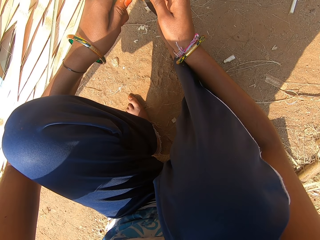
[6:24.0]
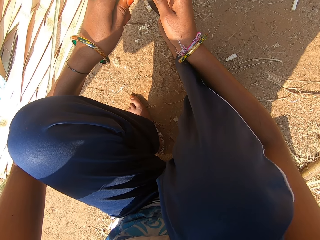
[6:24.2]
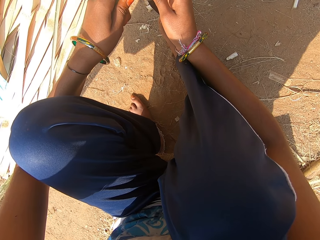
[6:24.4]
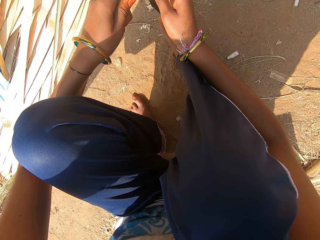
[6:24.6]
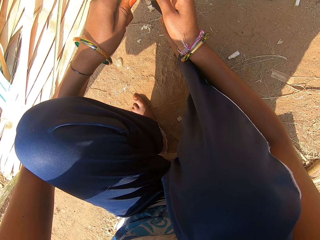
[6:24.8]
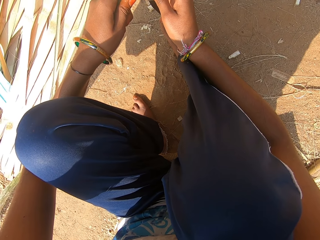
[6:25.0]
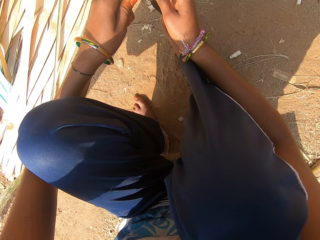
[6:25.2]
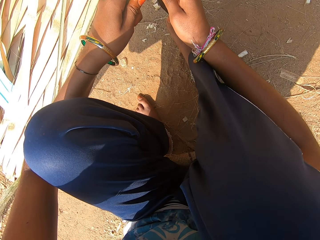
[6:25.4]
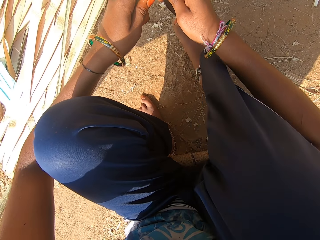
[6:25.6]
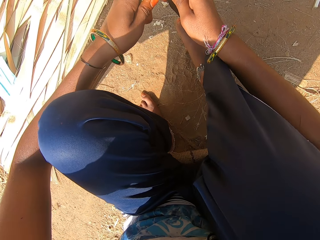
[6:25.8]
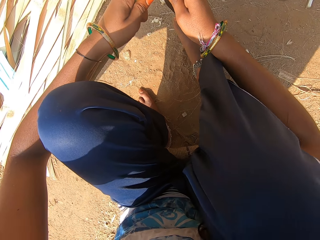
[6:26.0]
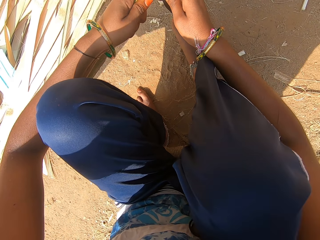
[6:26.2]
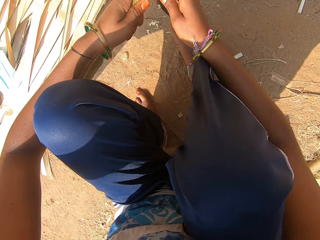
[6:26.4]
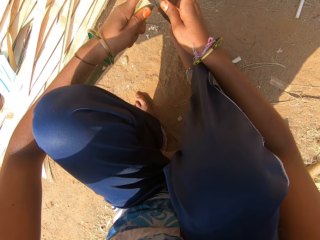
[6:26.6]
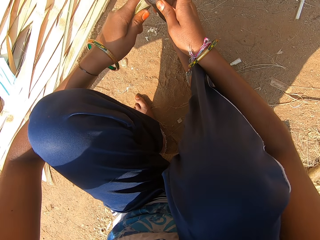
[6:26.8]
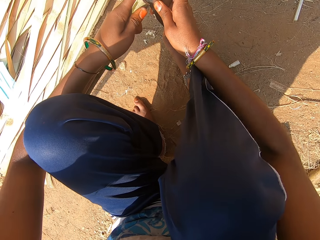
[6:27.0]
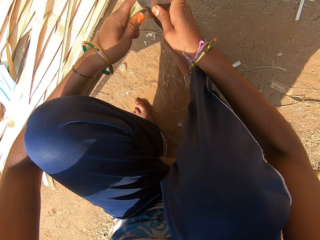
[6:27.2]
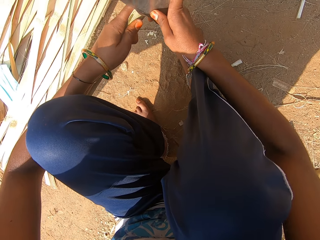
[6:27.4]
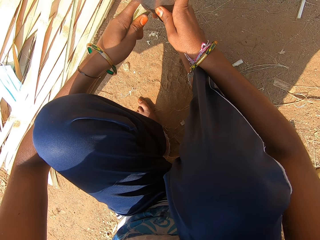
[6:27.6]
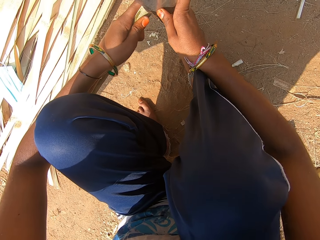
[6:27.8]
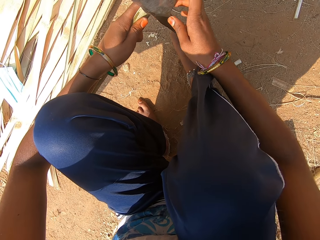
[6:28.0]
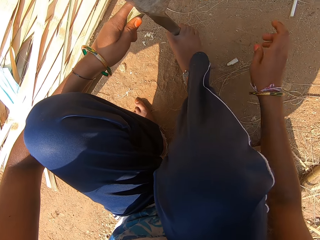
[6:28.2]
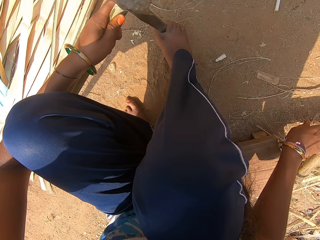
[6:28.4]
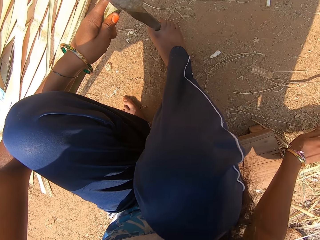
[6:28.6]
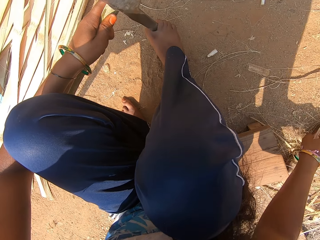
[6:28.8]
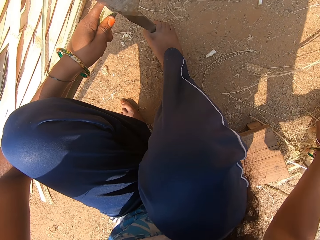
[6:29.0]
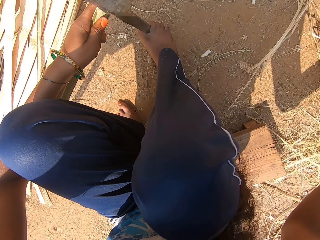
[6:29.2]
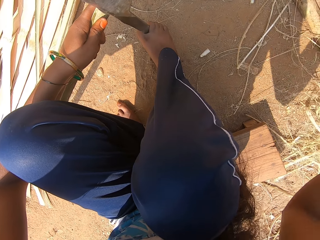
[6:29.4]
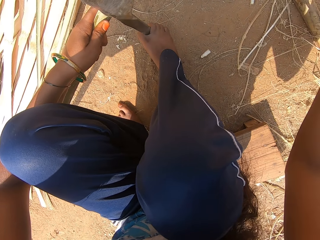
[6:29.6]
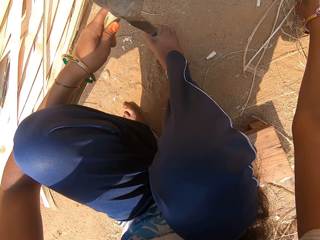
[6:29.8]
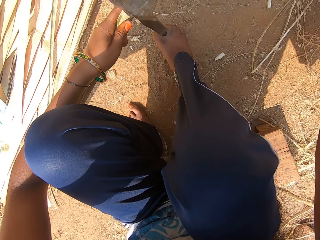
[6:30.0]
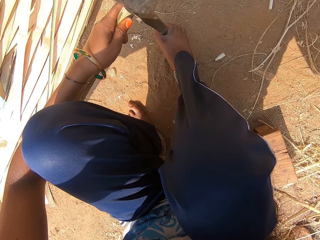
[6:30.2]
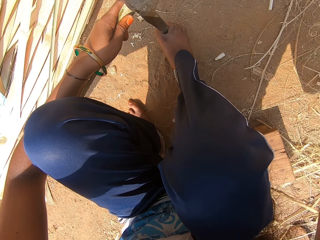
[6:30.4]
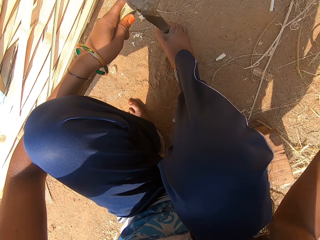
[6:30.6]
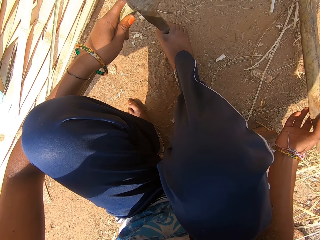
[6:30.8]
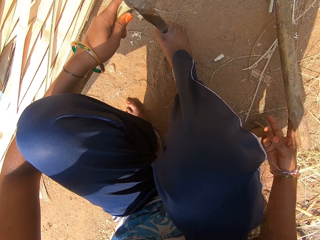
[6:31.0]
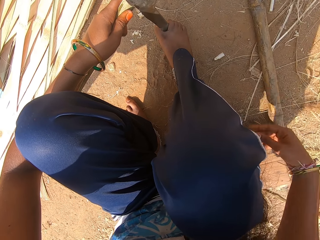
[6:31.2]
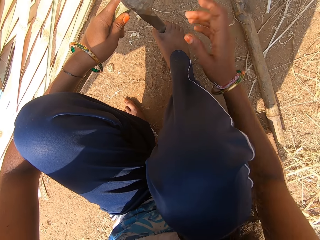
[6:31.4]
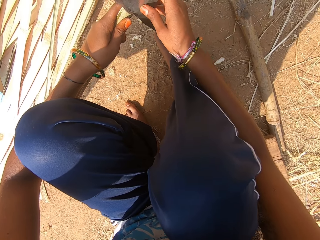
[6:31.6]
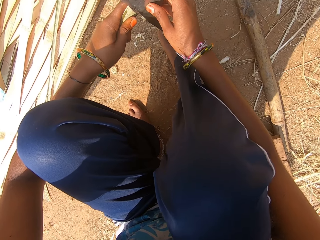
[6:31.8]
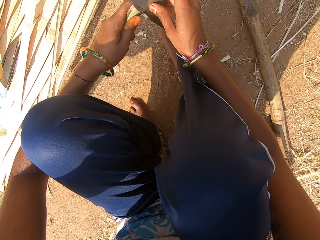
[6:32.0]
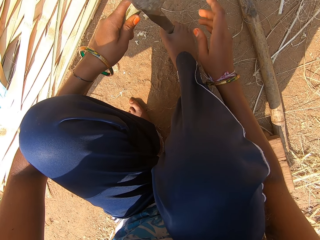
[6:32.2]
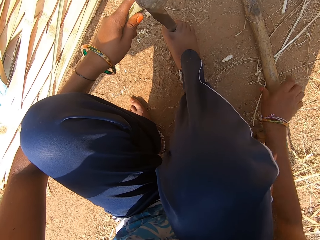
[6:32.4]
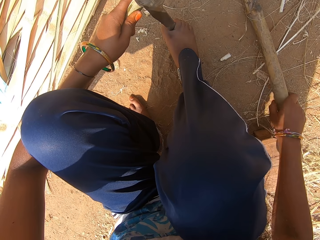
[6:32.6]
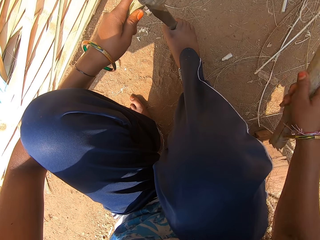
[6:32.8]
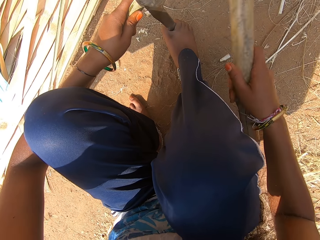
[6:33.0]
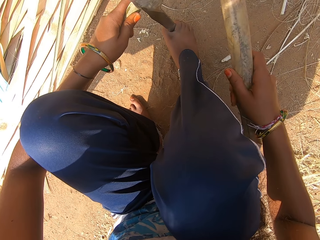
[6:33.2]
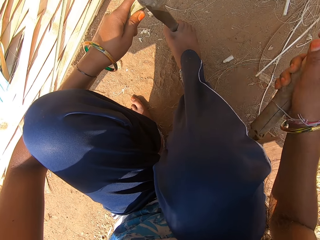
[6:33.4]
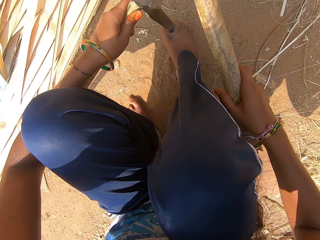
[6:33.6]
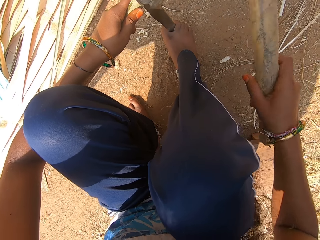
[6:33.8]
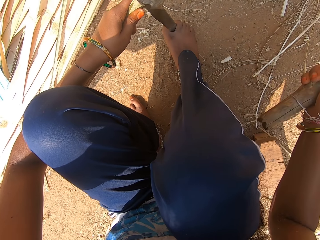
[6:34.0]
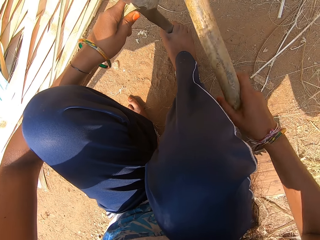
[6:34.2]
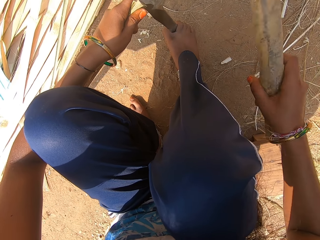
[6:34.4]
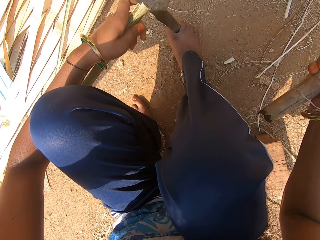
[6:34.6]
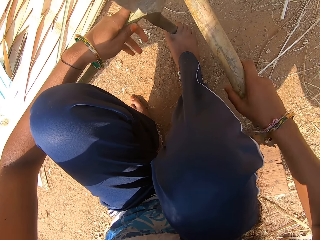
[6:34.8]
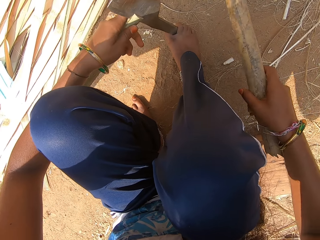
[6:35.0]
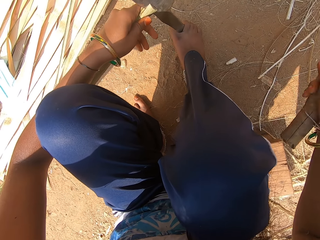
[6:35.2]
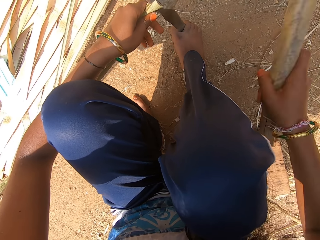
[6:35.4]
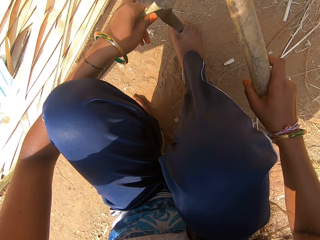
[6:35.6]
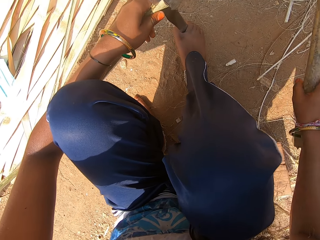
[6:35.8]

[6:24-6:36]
The camera wearer inserts the knife on the weave. She holds the hand sickle on the ground with her right leg. She moves the right hand. She picks up a bamboo stick or wood from the ground with her right hand. She places the wood down. She picks up the bamboo stick from the ground with her right hand. She drops the bamboo stick in her right hand on the ground. She holds the knife. She fixes the bamboo strip in her left hand on the hand sickle in her right hand. She pushes the knife on the weave. She picks up the bamboo stick from the ground with her right hand. She lifts the wood. She hits the bamboo stick in her right hand on the hand sickle.

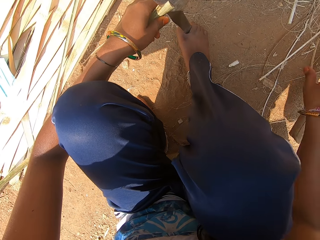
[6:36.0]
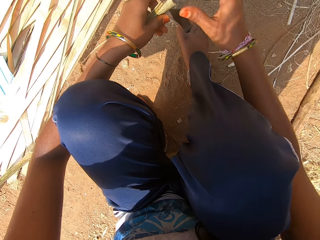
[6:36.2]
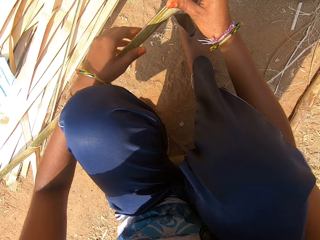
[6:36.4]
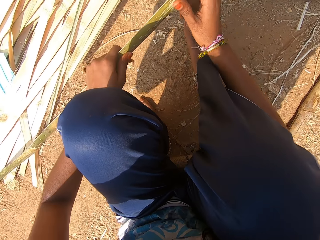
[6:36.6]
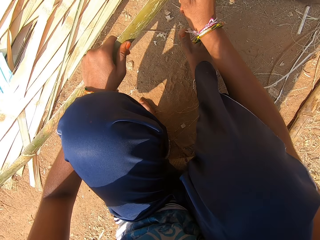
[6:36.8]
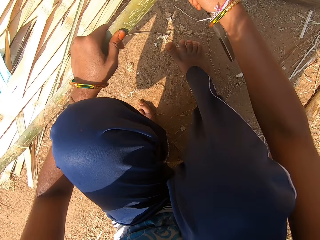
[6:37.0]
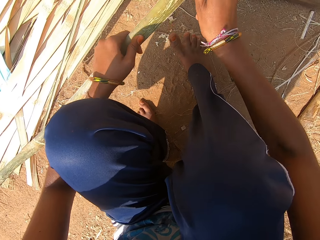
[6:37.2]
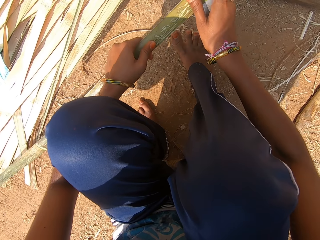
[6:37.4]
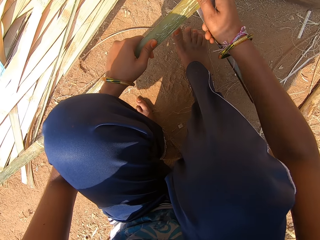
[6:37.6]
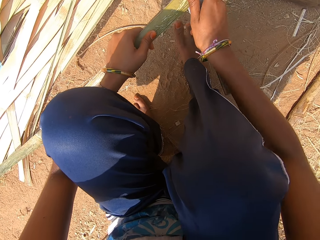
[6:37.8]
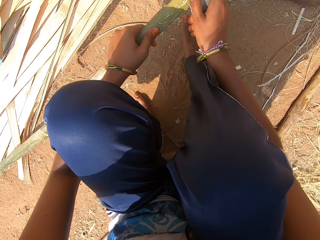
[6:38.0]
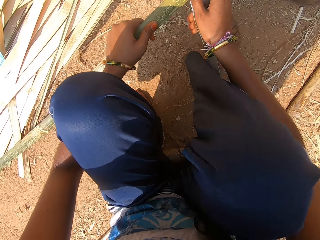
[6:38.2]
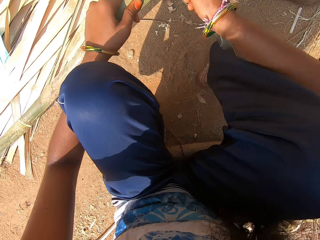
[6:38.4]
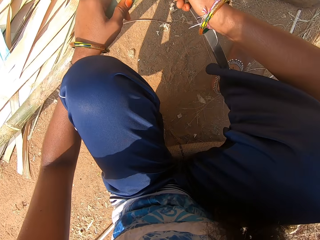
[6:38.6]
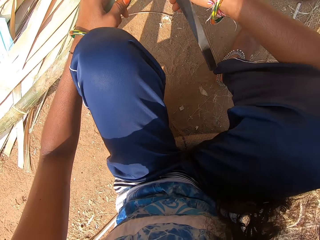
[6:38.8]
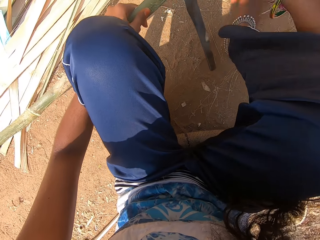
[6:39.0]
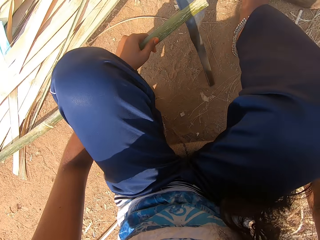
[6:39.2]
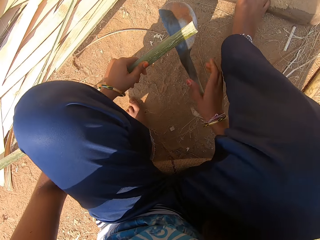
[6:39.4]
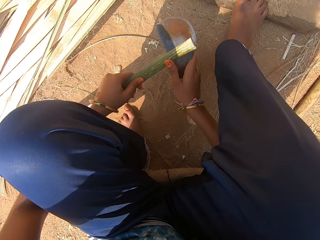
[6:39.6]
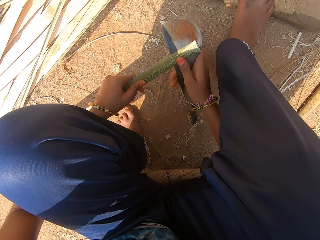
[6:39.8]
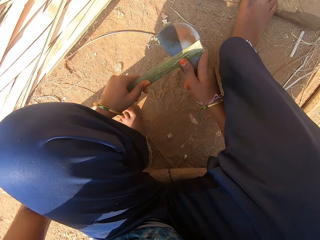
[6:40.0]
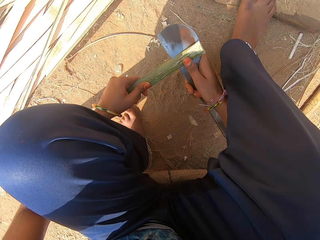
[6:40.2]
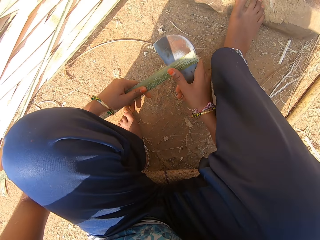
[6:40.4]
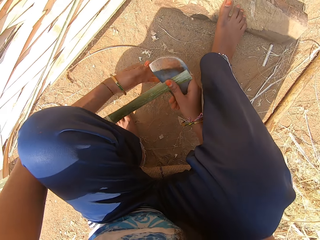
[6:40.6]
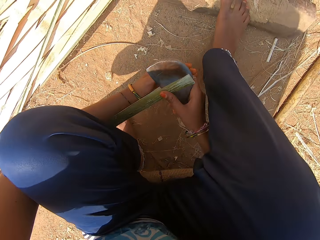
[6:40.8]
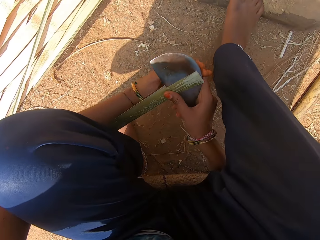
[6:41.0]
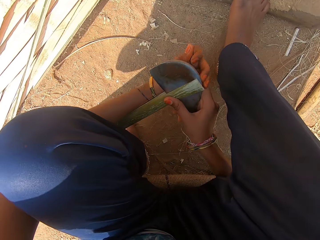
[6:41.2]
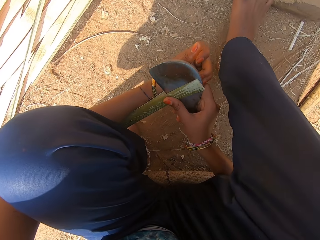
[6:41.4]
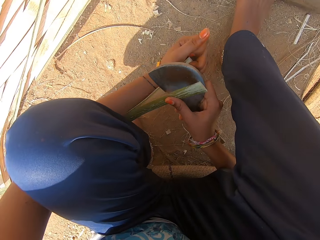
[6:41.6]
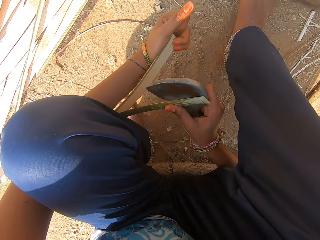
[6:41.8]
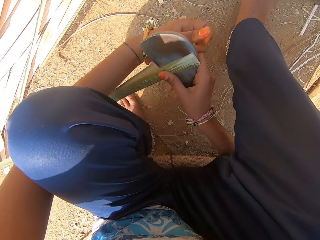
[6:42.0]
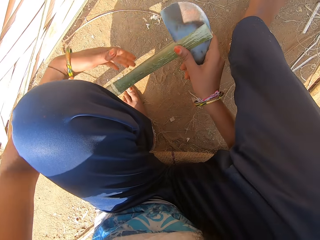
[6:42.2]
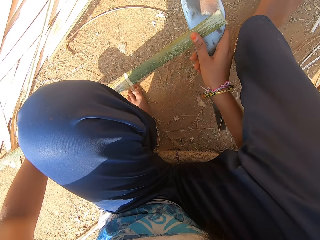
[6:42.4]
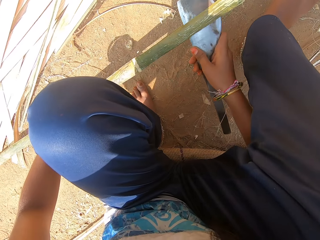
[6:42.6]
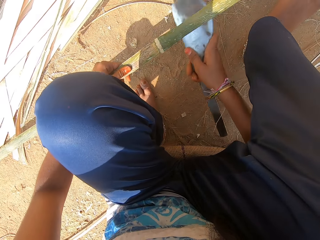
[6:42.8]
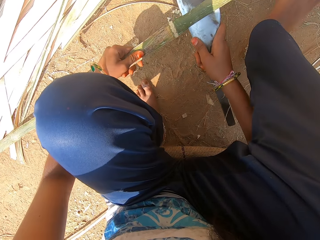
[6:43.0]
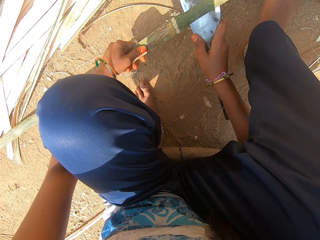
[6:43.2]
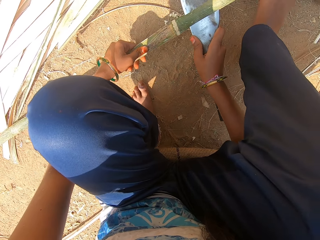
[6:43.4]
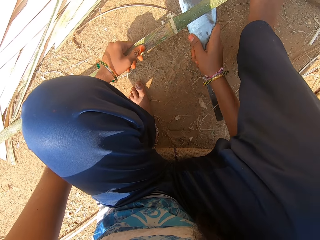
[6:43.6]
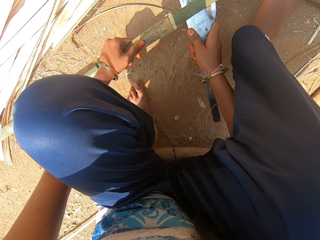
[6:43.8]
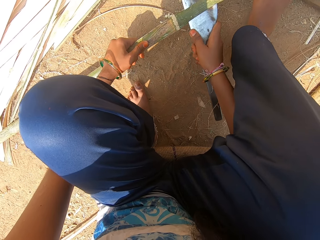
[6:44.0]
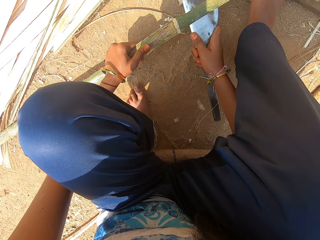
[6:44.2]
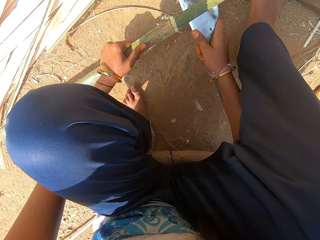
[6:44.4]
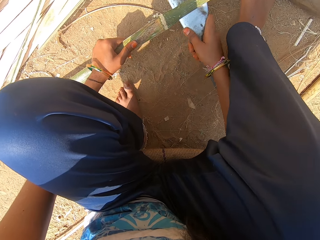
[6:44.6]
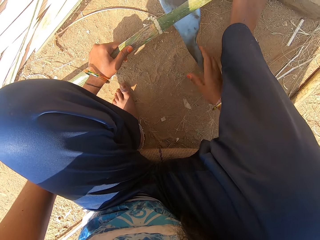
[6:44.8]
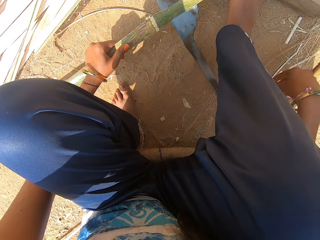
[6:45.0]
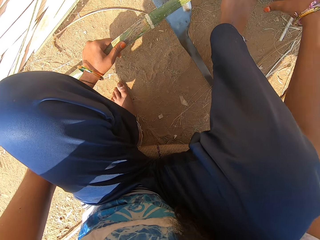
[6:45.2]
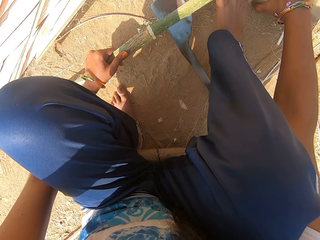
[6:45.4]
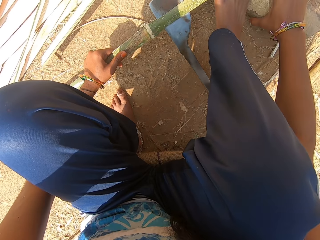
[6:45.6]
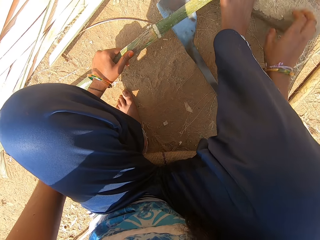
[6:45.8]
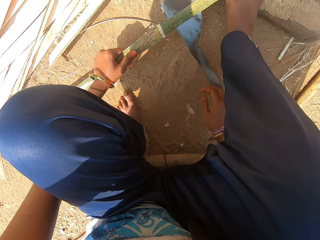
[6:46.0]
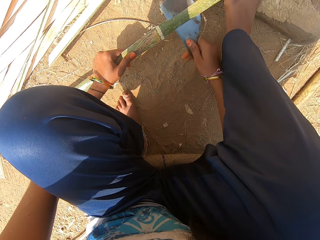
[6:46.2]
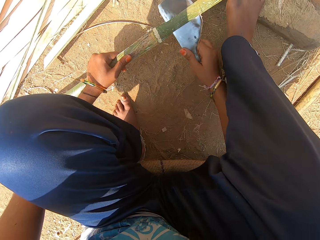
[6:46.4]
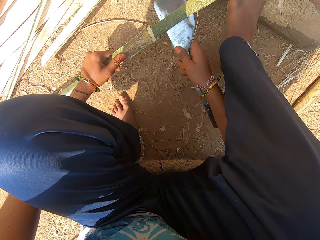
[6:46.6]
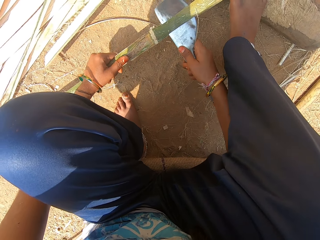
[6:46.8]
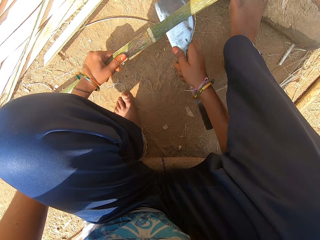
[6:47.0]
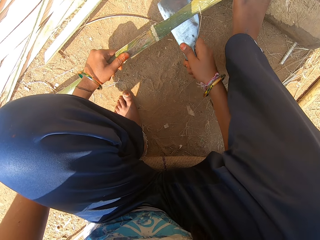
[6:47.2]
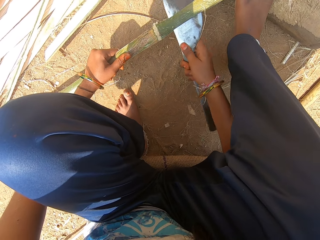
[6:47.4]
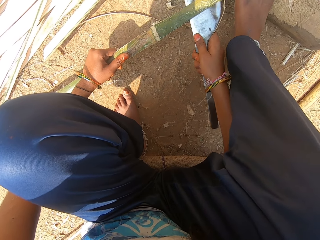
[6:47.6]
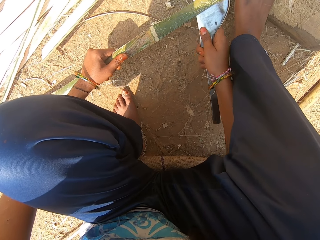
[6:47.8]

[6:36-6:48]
The camera wearer drops the bamboo stick in her right hand on the ground. She cuts the weave with a knife. She holds the bamboo strip with her left hand. She slices the bamboo strip in her left hand with the hand sickle in her right hand. She moves the leg. She slices the bamboo strip in her left hand with the hand sickle in her right hand. She holds the knife, cuts the weave with the knife, pulls the weave, moves the left hand, cuts the weave with the knife and moves the right hand. She adjusts the wood log on the ground with her right hand. She moves the right hand. She cuts the weave with the knife. She holds the hand sickle in the bamboo strip with her right hand.
